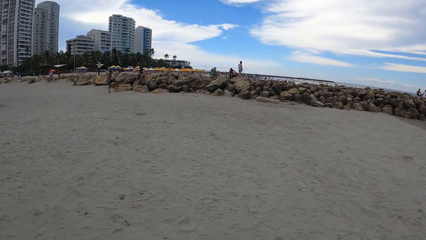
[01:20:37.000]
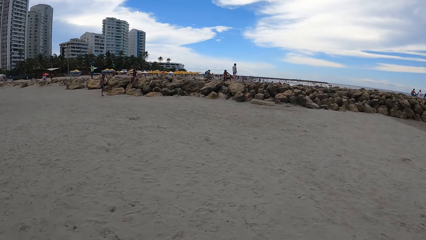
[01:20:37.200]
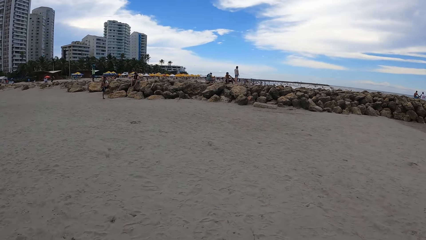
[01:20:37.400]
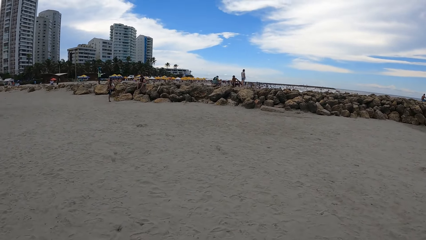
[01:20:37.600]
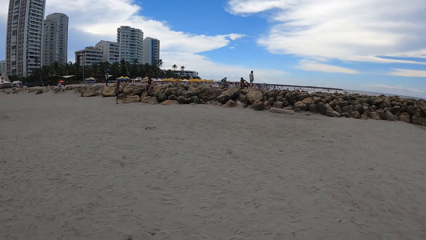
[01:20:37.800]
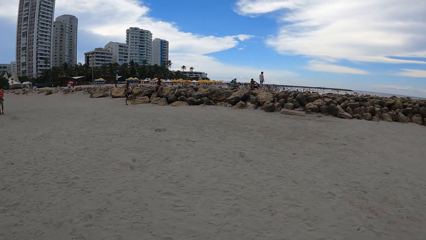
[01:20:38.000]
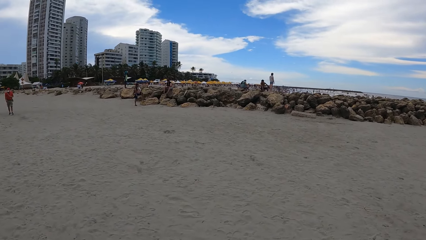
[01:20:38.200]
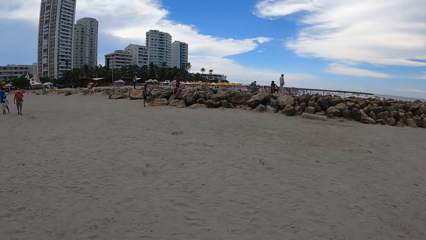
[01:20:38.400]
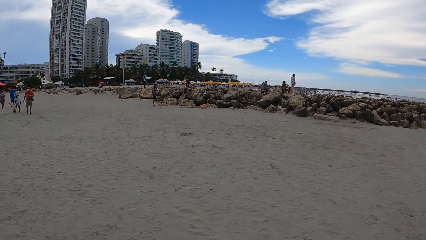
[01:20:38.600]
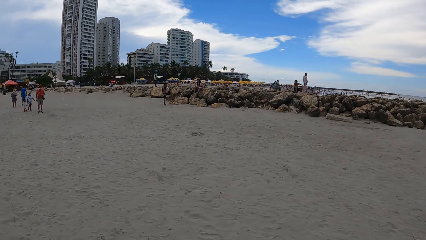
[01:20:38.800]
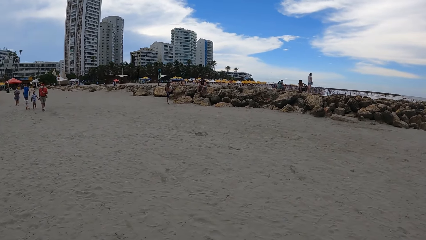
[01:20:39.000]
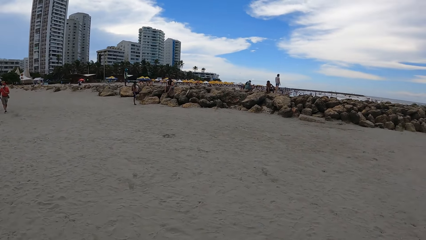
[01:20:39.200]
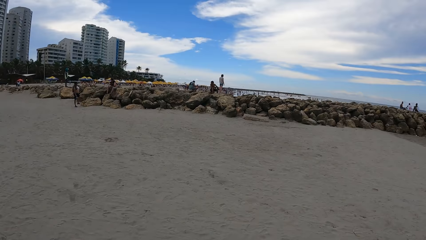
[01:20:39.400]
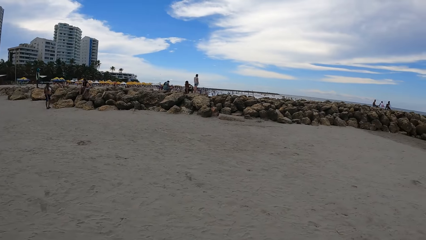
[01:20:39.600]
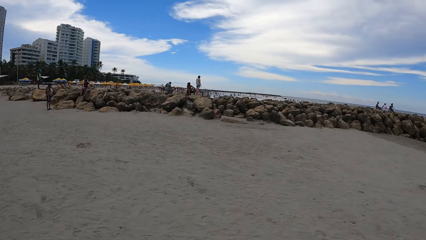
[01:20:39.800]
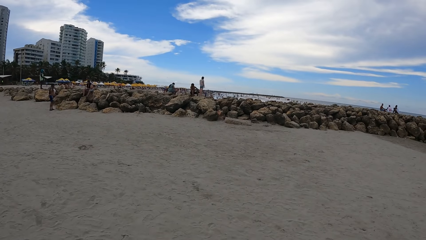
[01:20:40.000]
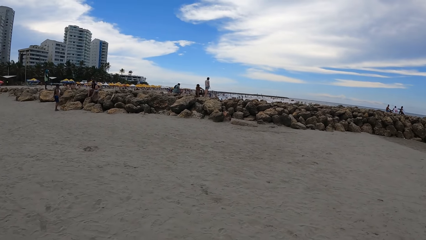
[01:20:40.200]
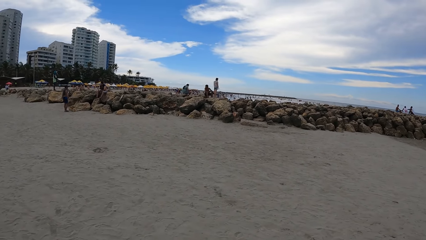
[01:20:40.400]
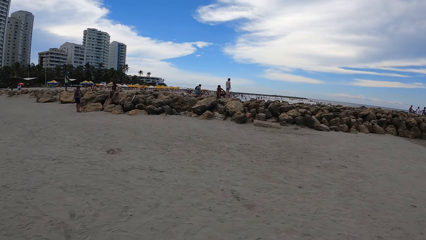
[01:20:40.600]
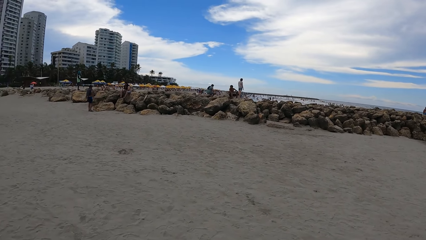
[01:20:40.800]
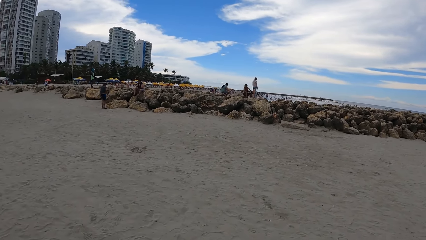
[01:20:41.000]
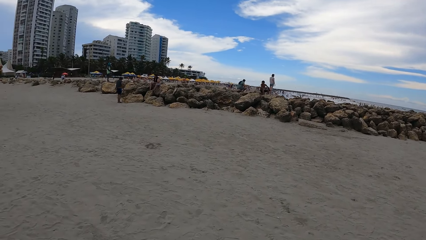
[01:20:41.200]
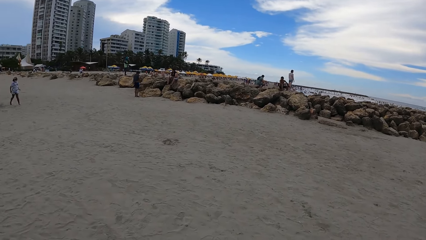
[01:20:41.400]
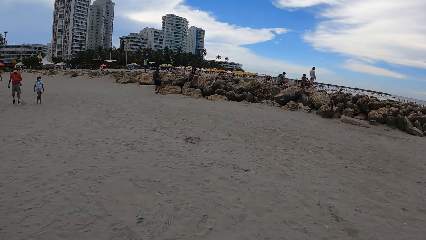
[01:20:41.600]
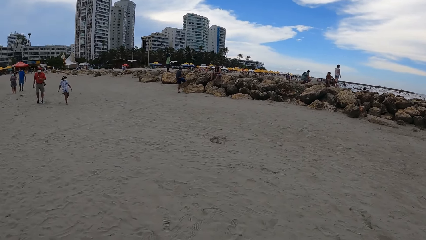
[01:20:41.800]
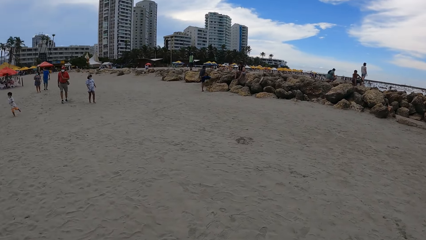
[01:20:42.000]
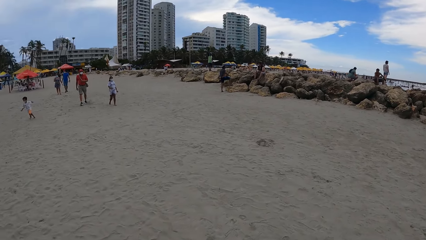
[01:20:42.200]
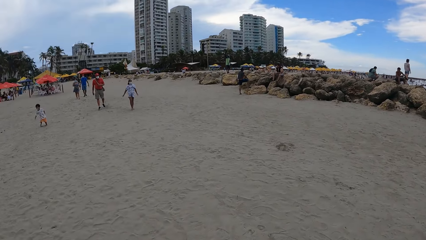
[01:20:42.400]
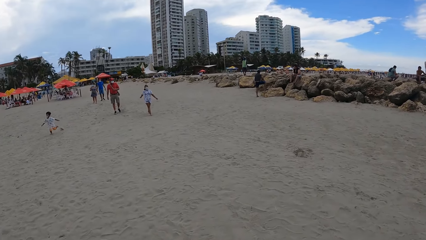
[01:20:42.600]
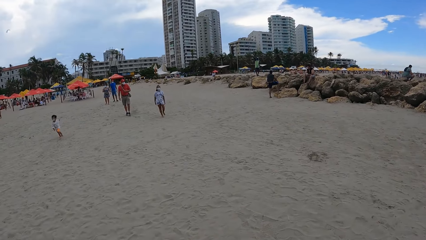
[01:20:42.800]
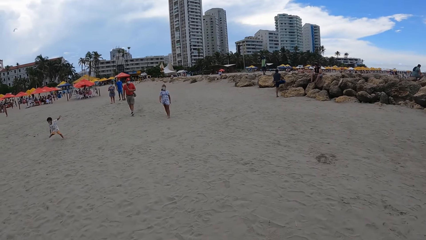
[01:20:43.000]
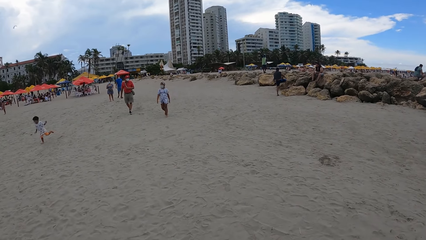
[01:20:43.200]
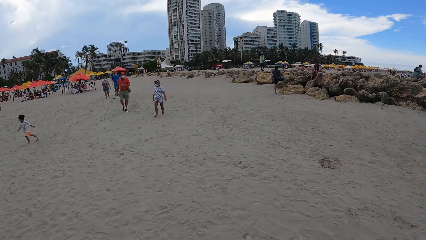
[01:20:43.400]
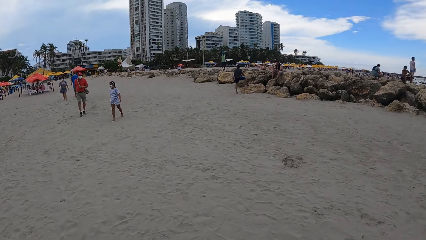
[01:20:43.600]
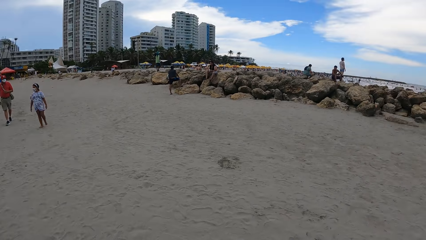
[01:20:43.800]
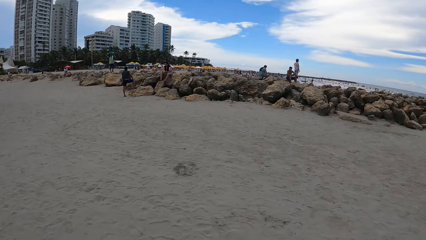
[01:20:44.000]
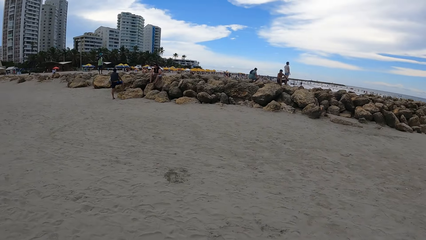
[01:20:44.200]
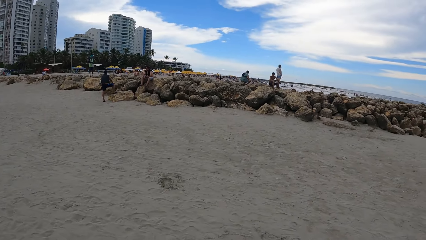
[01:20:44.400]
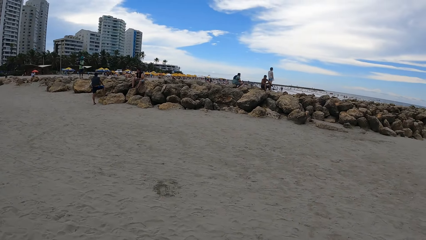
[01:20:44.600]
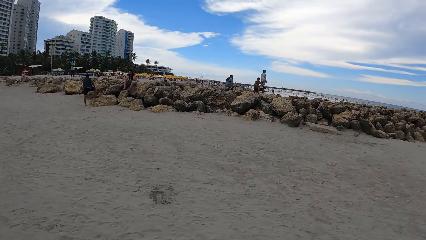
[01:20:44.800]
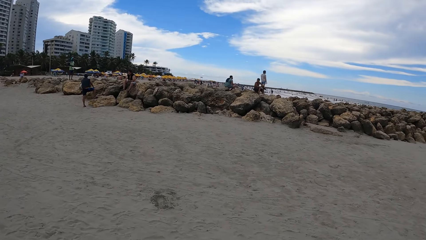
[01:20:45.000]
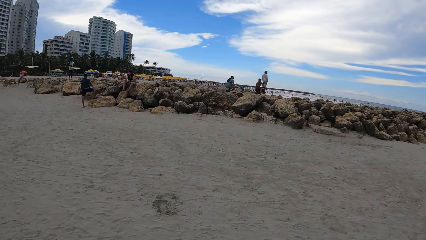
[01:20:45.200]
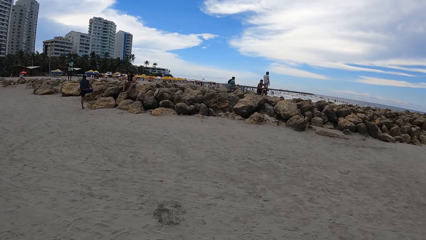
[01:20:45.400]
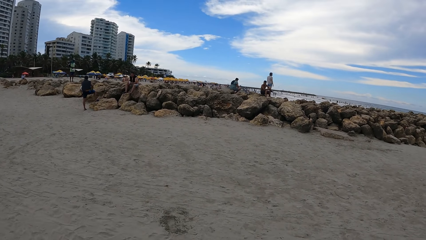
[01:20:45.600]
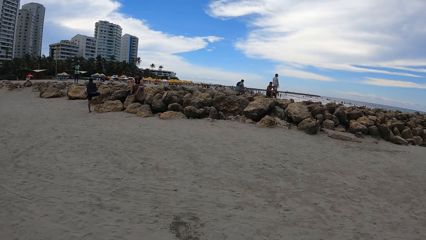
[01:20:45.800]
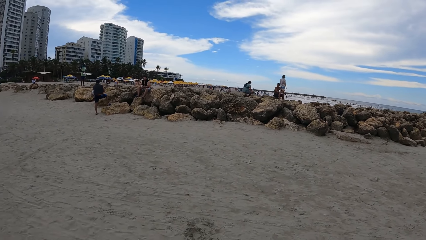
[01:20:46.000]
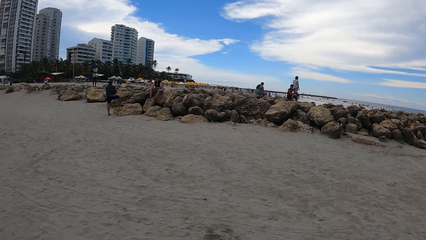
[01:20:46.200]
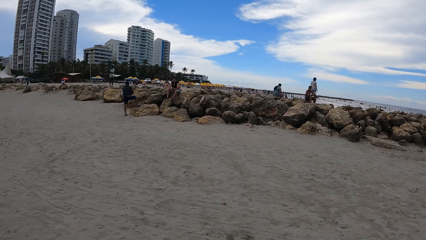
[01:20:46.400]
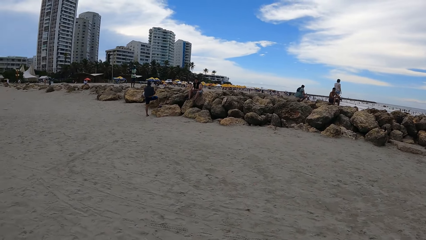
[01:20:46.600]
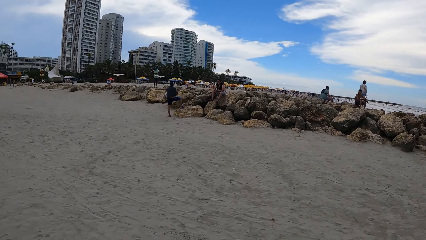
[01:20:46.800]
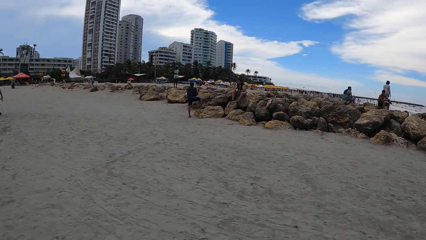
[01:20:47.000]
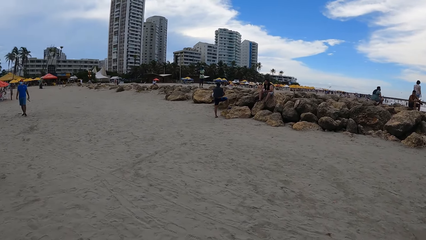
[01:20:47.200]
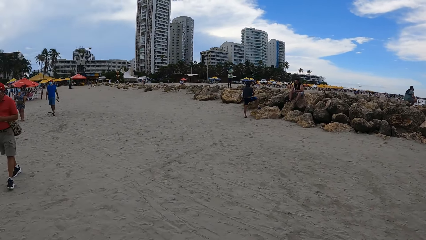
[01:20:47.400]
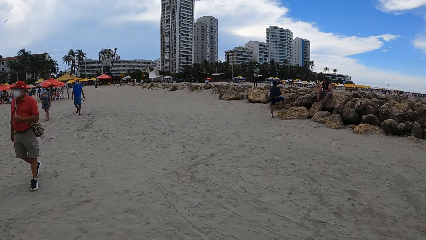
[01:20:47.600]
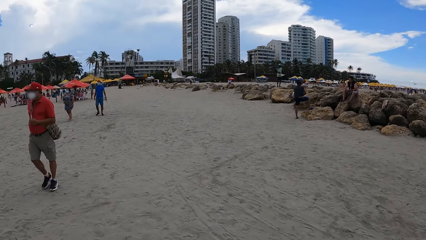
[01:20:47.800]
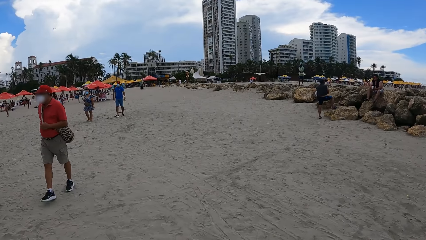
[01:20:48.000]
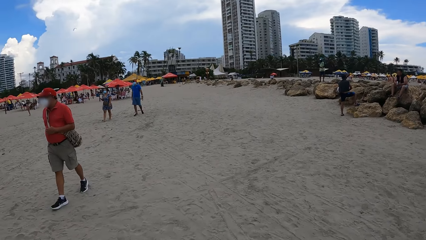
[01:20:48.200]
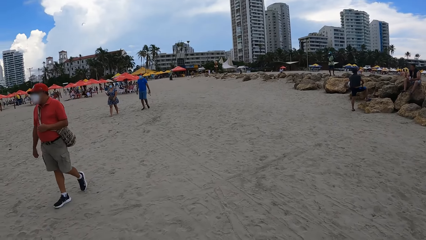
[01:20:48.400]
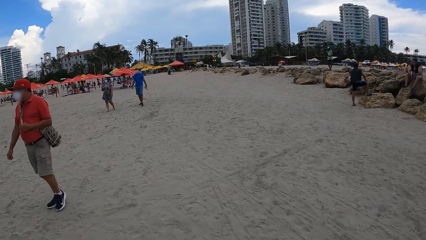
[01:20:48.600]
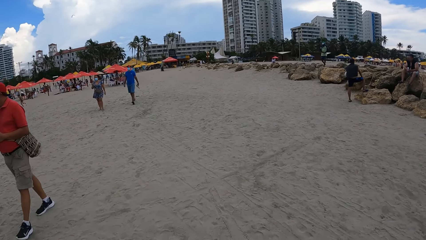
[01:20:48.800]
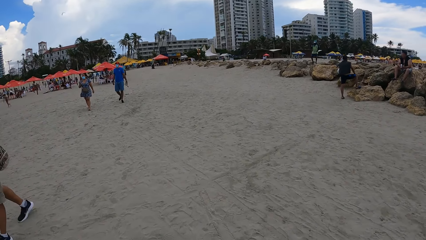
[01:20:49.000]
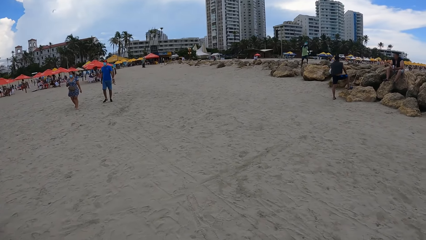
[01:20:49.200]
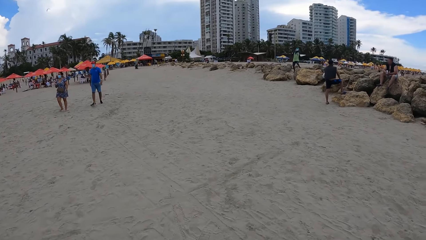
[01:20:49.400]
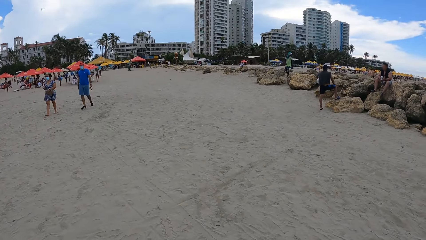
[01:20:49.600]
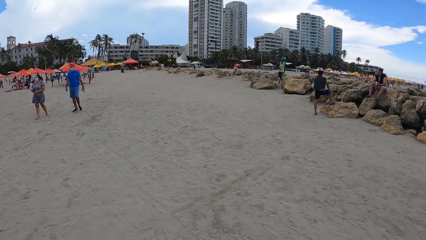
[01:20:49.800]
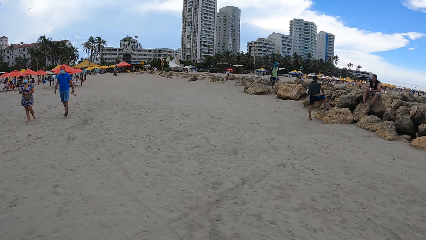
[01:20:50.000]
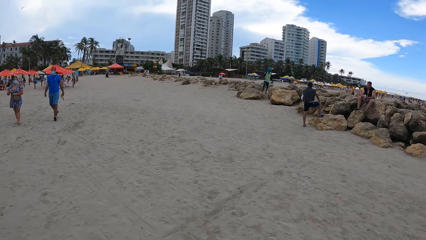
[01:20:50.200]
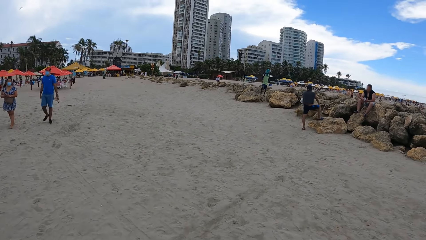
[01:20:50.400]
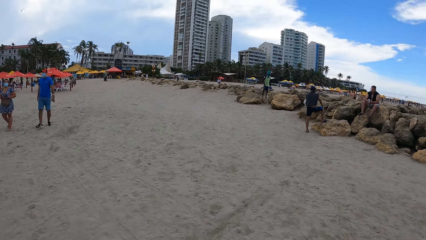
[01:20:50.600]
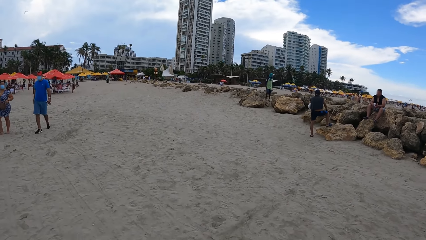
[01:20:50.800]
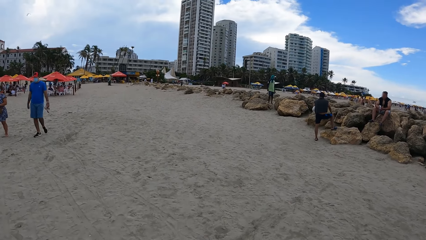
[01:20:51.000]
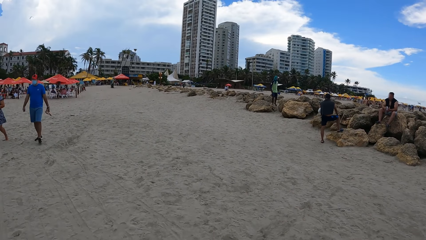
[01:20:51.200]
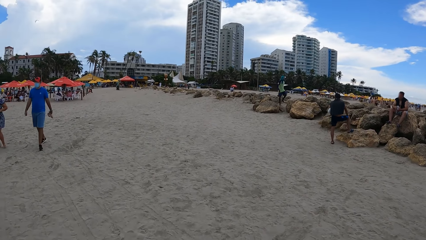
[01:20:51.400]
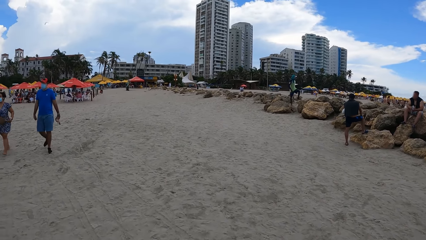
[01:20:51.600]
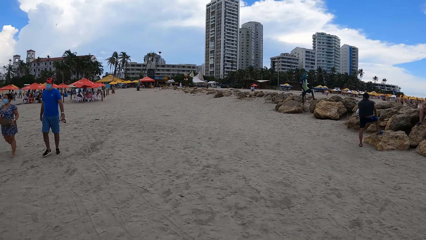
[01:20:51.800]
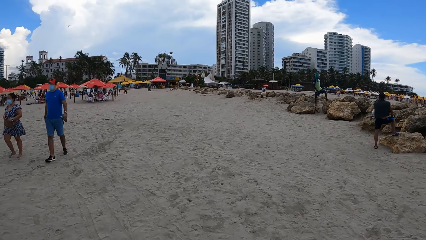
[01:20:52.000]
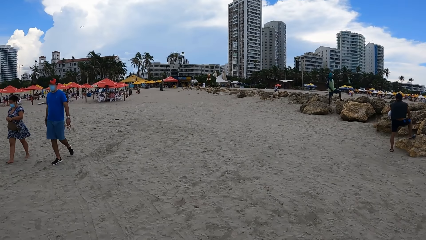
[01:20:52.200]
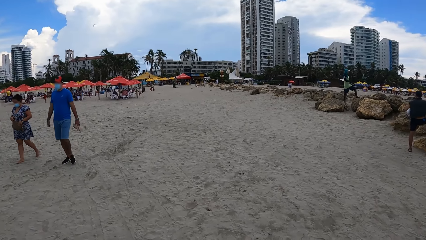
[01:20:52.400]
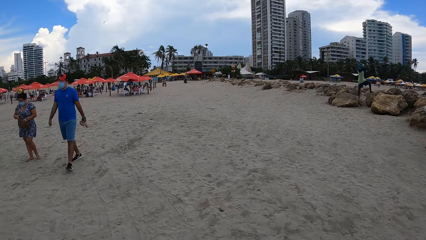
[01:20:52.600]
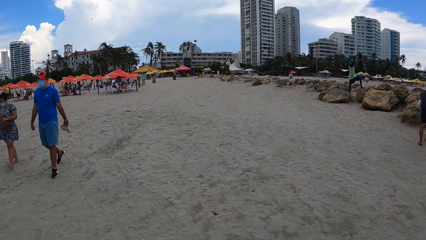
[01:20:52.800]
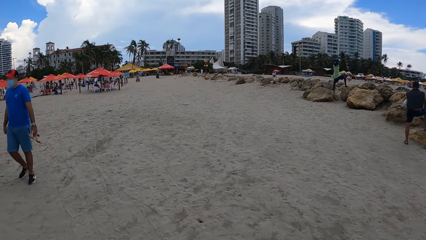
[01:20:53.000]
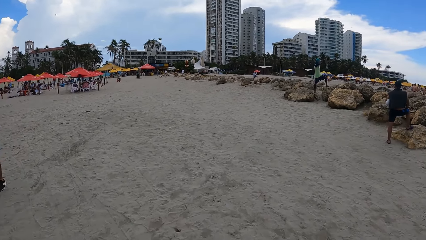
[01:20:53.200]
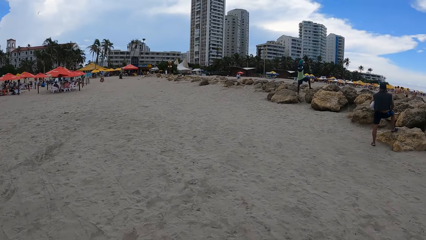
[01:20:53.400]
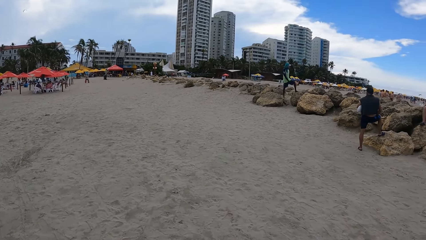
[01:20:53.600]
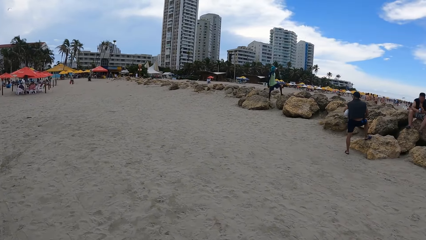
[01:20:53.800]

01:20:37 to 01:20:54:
The camera wearer looks around. They look around again. They walk around.
